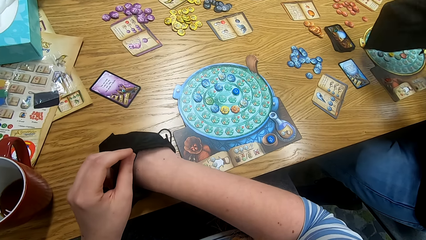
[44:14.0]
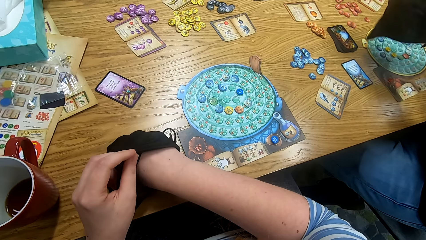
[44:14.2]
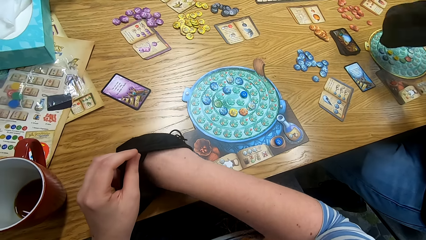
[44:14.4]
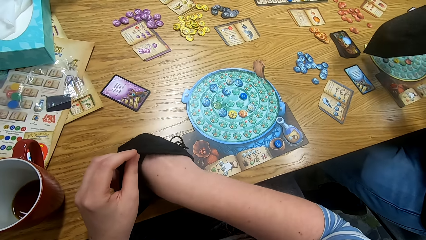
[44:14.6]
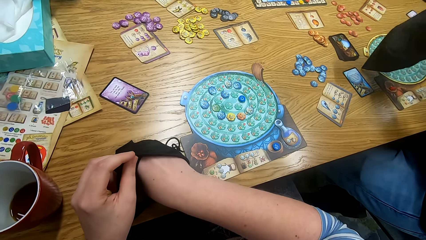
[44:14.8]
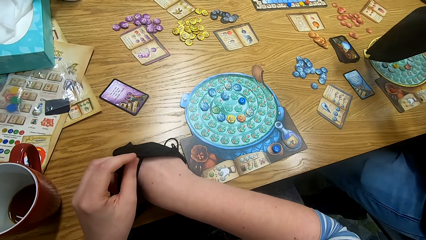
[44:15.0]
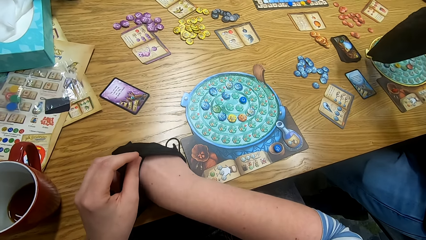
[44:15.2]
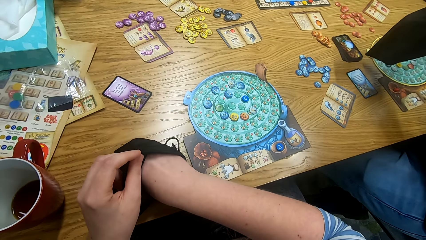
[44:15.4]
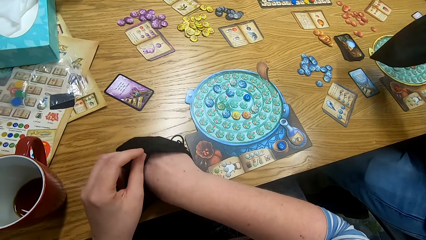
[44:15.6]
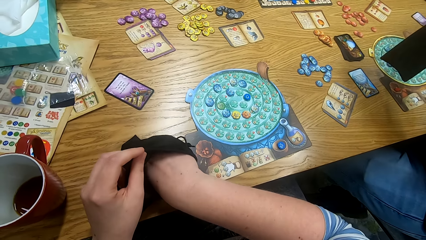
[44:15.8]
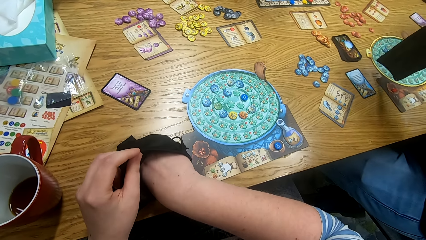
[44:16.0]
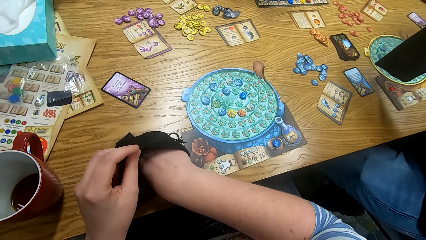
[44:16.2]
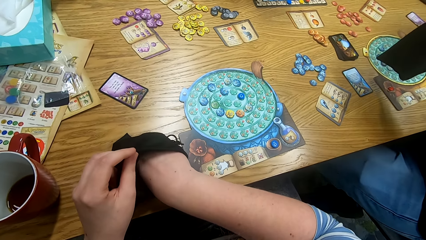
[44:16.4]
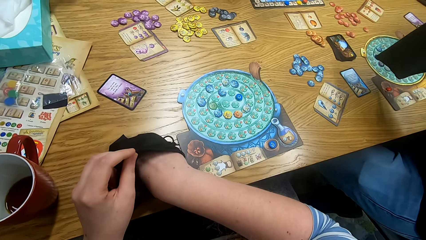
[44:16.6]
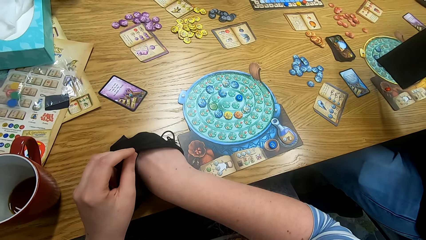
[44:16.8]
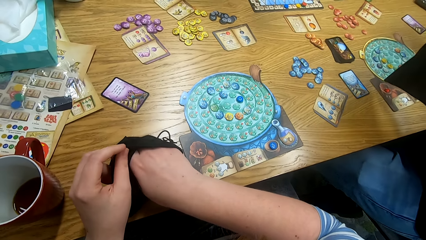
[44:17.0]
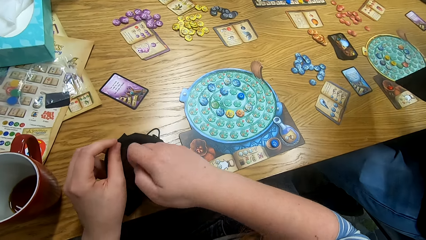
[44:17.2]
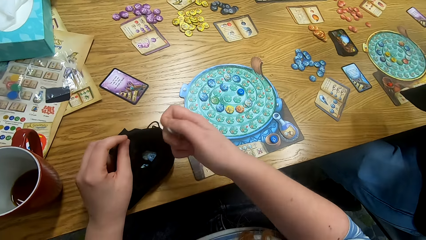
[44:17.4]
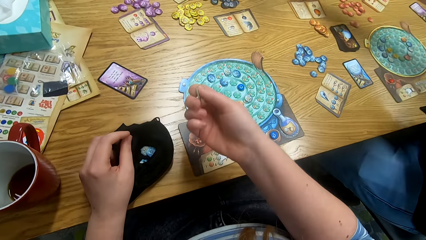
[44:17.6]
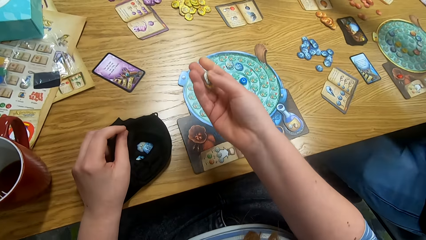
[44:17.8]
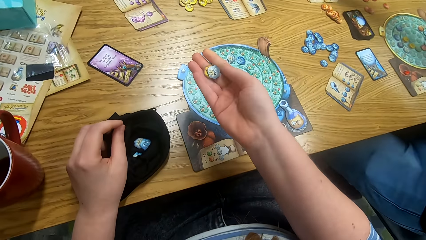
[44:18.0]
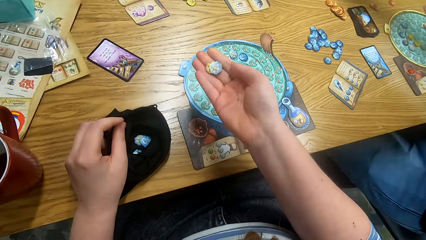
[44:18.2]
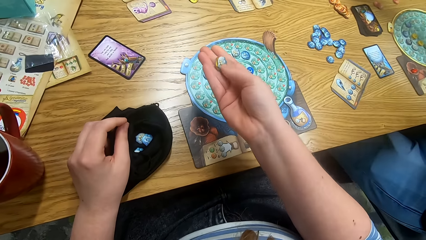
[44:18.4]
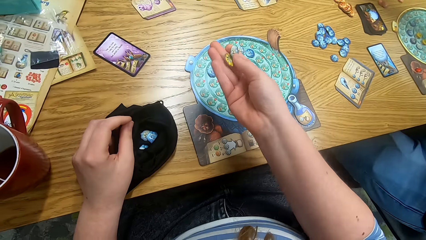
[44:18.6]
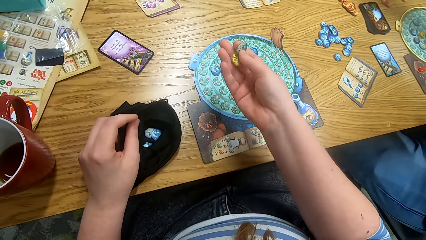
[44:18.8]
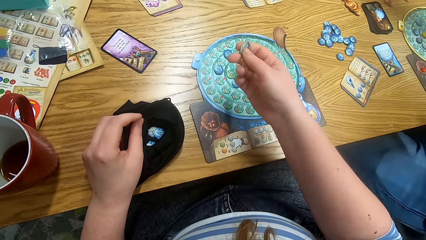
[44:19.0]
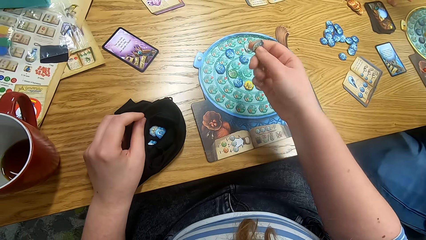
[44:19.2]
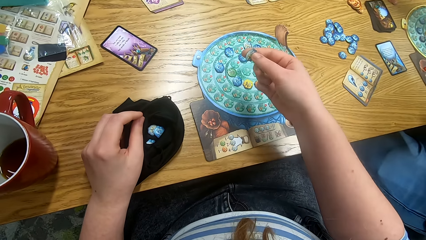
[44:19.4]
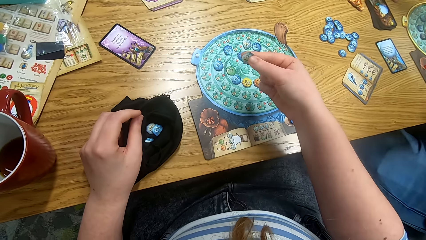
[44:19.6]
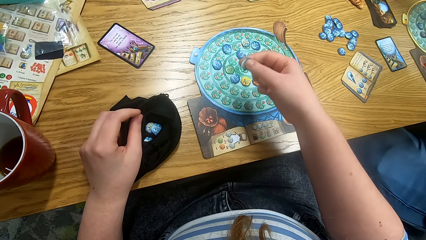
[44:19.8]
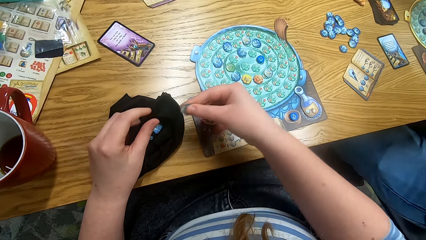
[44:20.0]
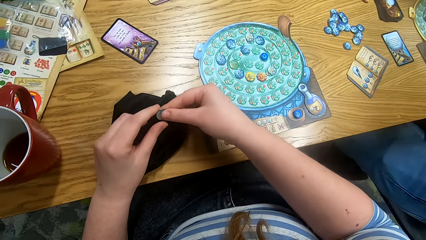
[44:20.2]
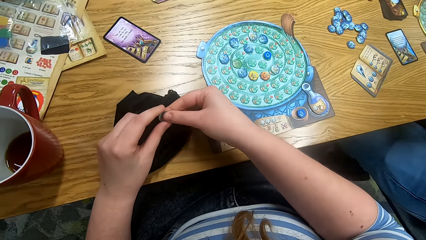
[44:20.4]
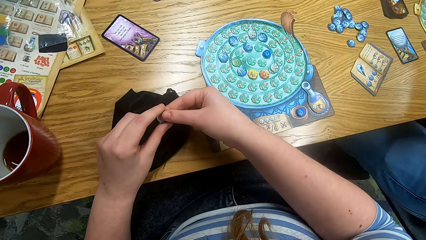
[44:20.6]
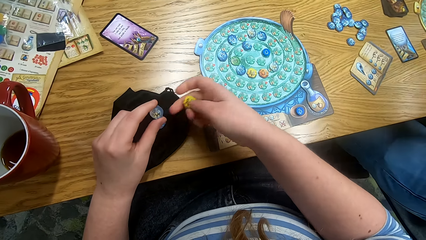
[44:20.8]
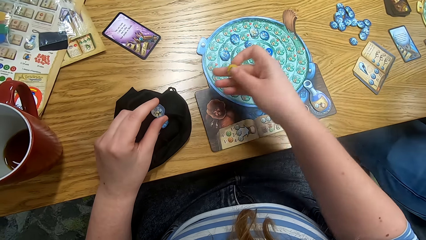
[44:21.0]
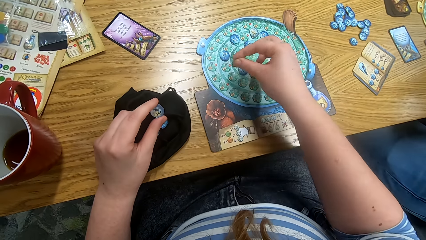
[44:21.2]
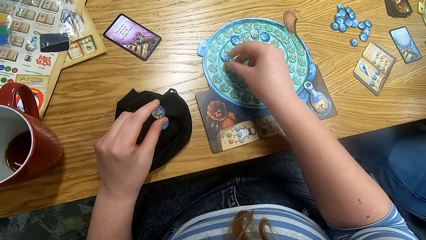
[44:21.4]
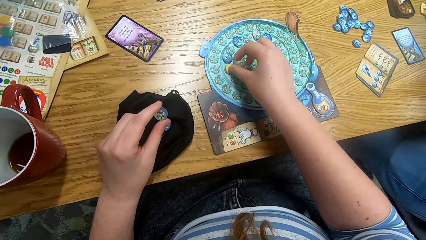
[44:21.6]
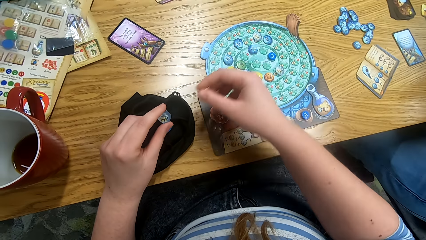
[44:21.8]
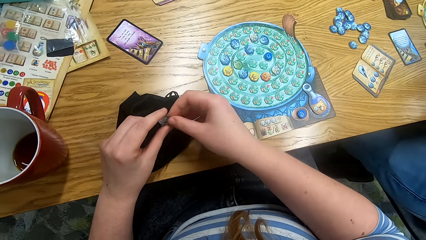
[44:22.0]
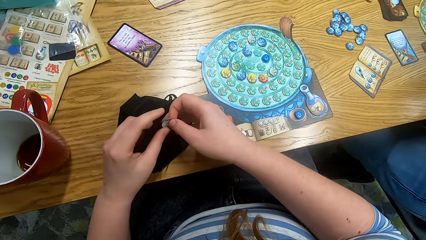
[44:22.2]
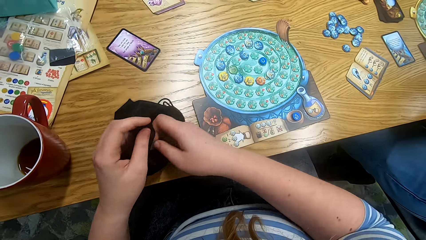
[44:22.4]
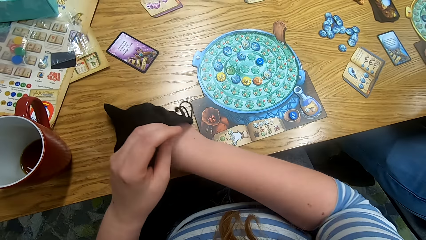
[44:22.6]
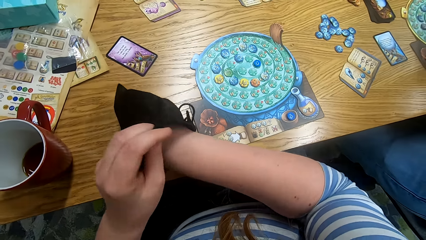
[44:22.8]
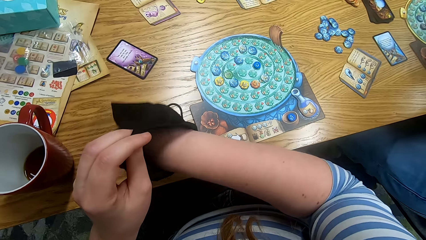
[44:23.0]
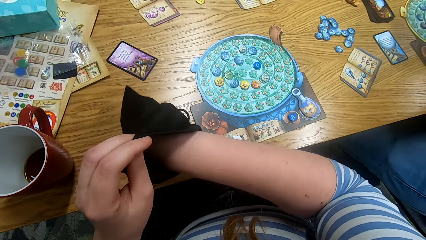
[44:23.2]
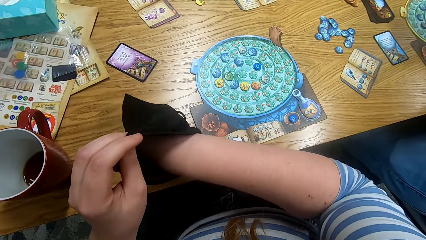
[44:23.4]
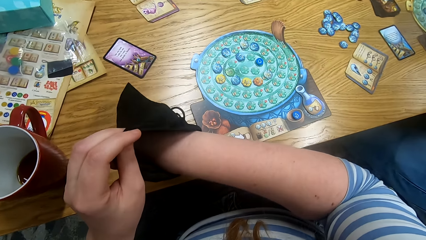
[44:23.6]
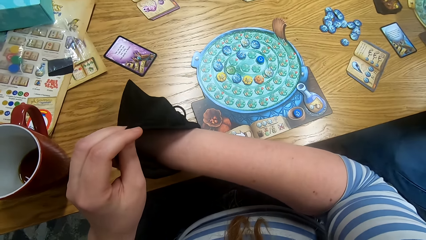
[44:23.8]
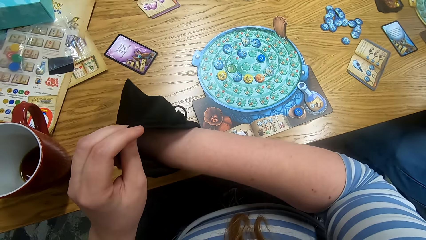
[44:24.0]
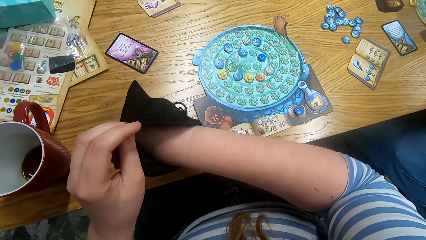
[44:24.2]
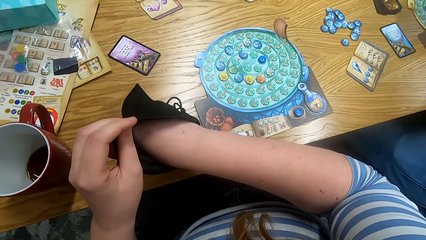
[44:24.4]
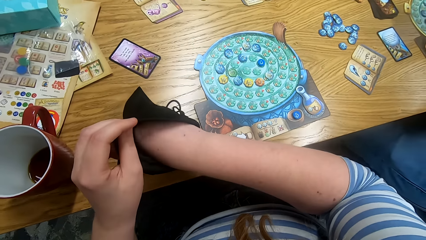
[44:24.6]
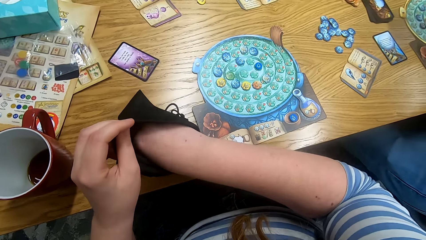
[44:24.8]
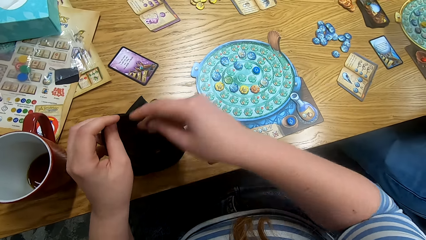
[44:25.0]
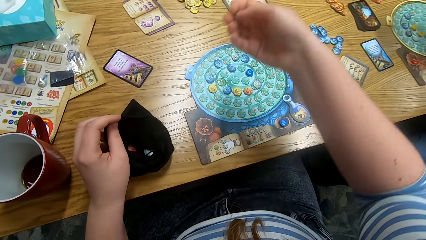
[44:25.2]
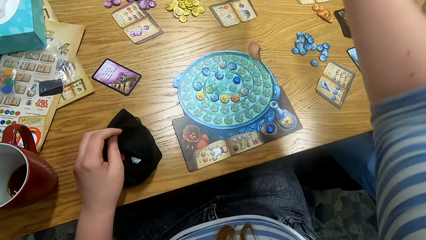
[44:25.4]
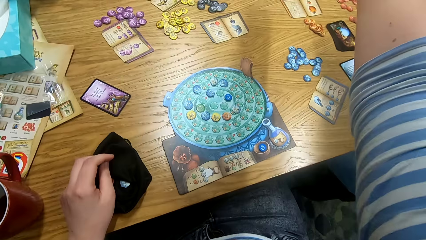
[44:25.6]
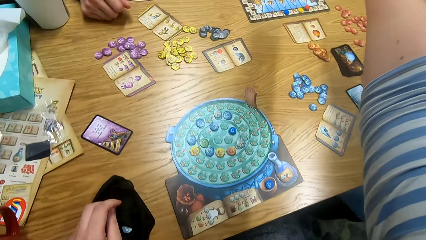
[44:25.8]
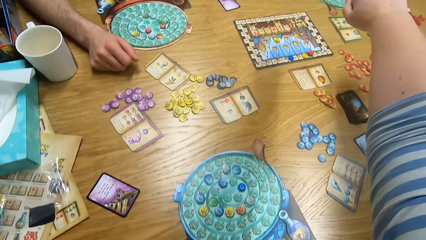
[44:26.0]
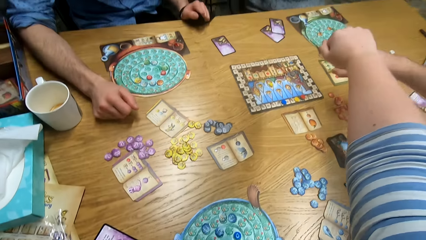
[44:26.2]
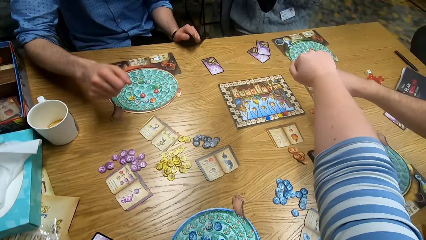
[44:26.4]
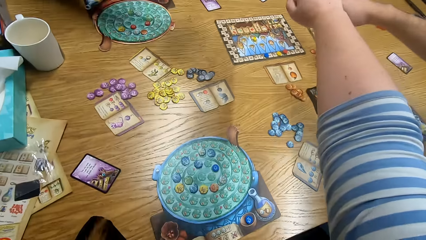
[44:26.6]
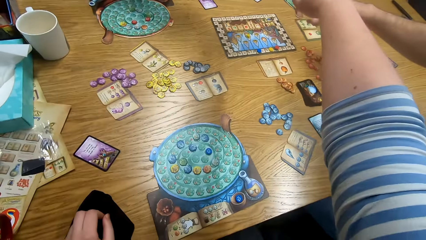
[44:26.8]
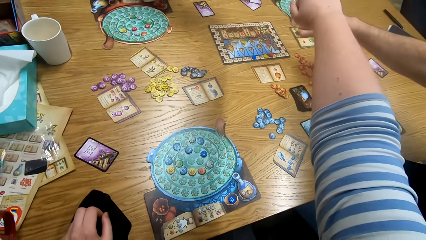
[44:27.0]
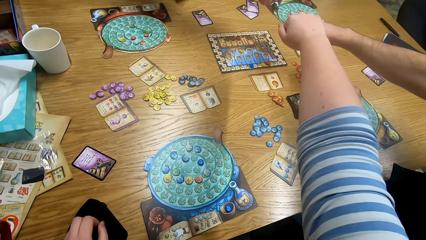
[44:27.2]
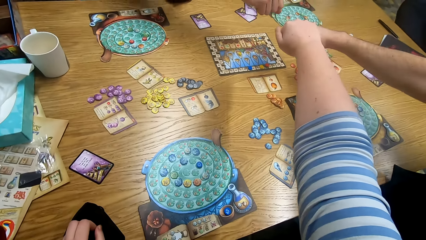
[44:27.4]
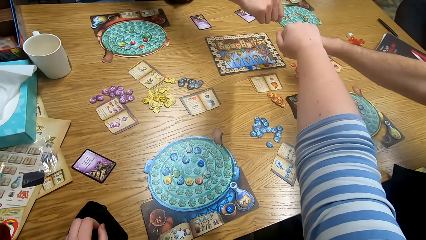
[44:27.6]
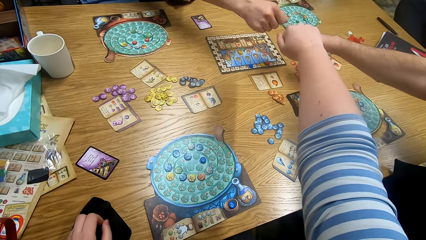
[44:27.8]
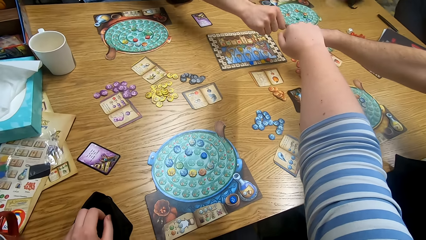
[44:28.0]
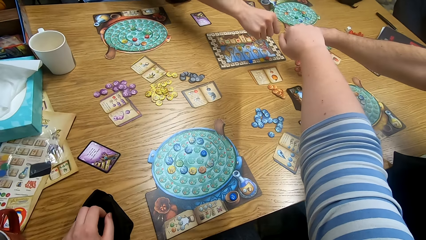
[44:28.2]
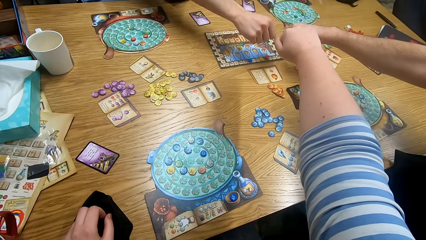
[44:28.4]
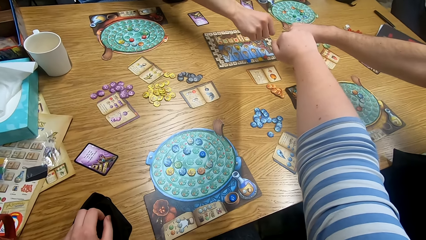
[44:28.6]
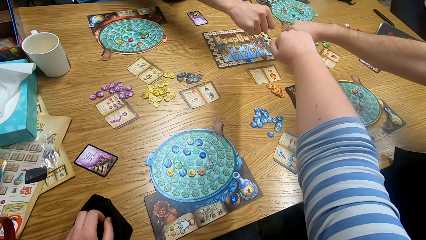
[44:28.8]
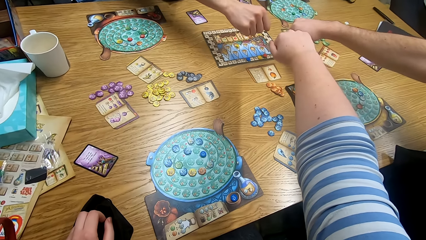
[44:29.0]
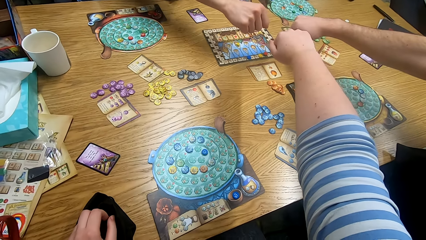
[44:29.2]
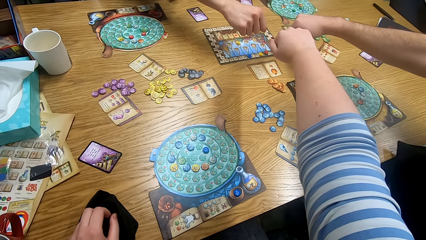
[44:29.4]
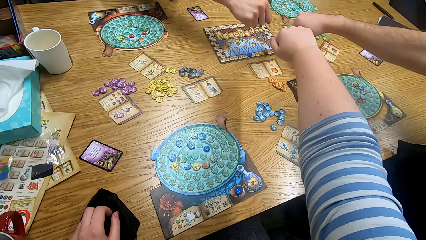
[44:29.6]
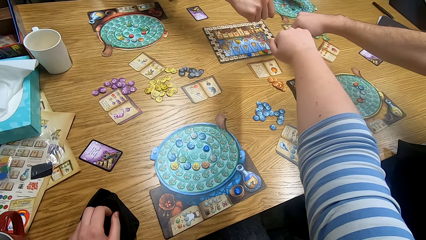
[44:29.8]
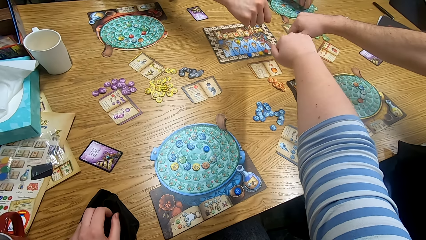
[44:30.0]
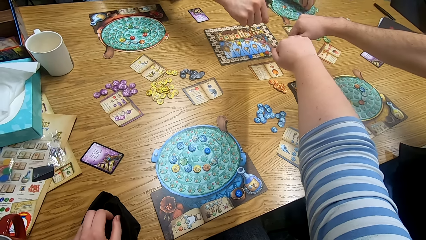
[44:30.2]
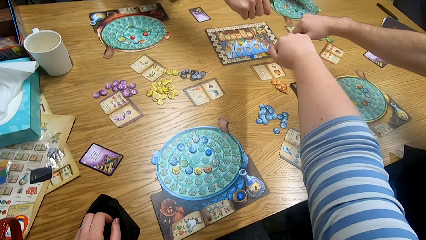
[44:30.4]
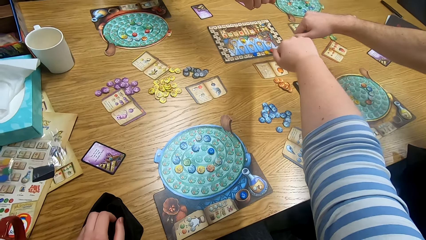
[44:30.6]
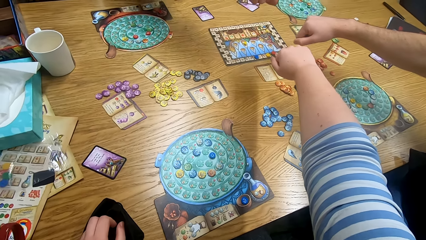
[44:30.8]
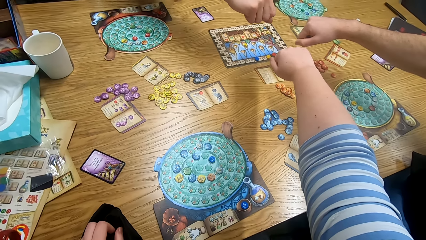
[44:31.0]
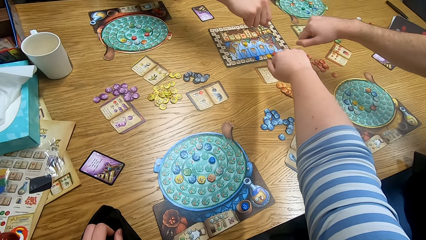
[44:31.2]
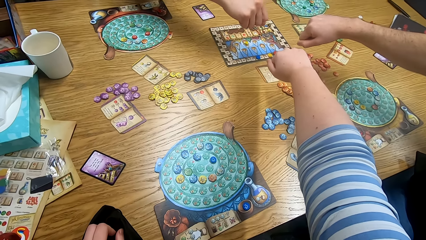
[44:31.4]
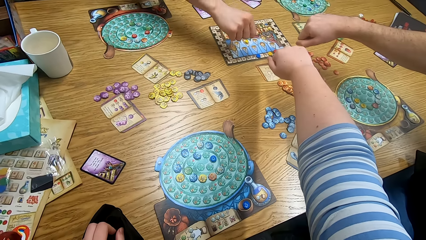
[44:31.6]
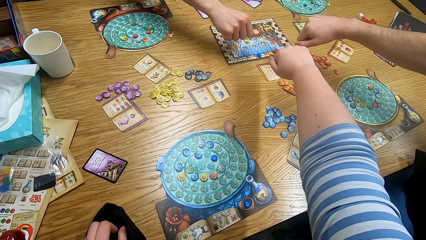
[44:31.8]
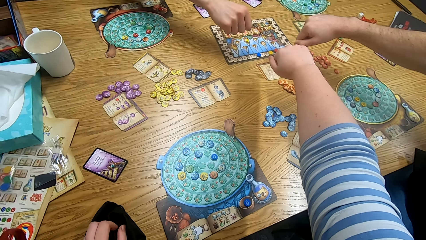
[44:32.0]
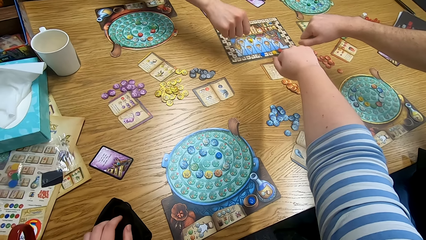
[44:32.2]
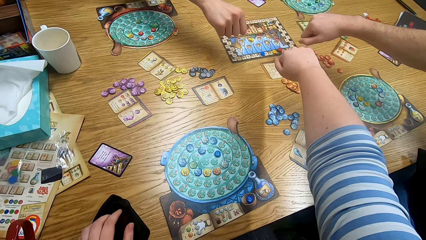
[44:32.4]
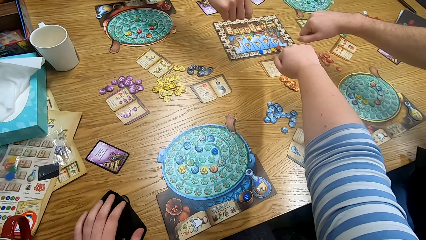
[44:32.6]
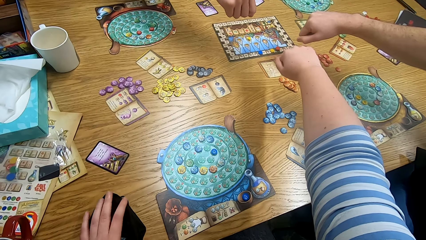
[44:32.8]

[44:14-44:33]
The camera wearer removes the right hand from the bag. He looks at the token. He plays something and places the token on the board. He puts the token in the bag. He puts the right hand in the bag. He picks a token from the bag. He removes the right hand from the bag. He straightens his right hand in the middle of the table. A man straightens his right hand in the middle of the table. Another man straightens his right hand in the middle of the table.
